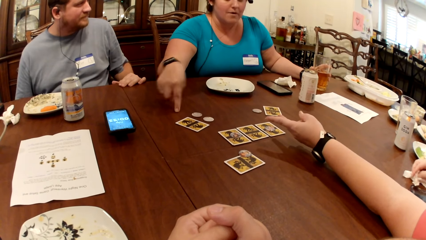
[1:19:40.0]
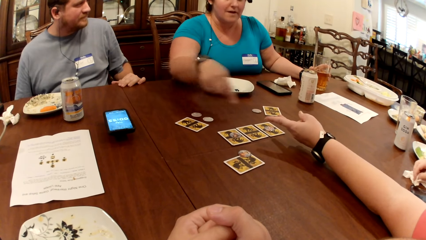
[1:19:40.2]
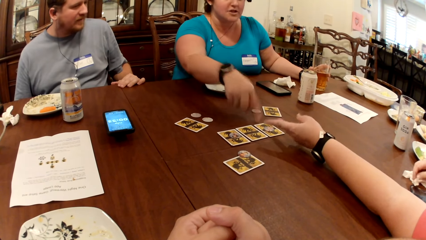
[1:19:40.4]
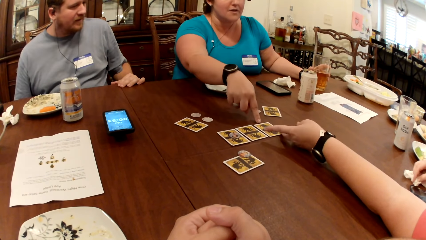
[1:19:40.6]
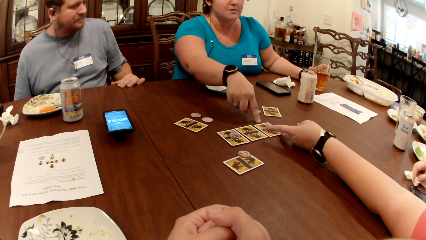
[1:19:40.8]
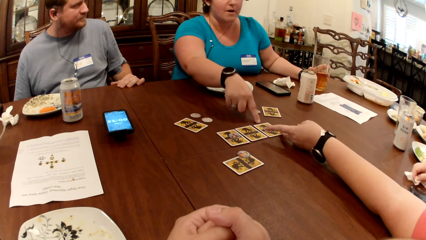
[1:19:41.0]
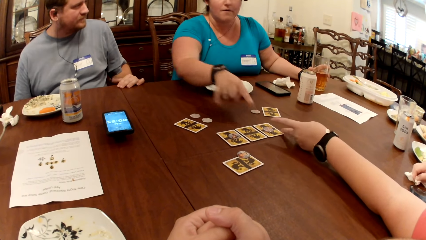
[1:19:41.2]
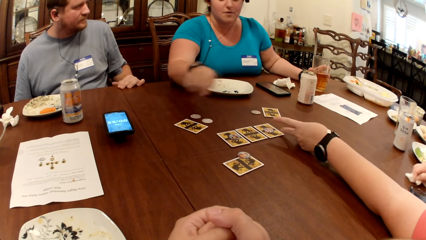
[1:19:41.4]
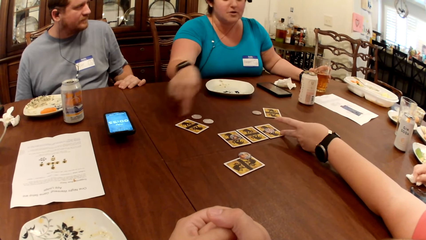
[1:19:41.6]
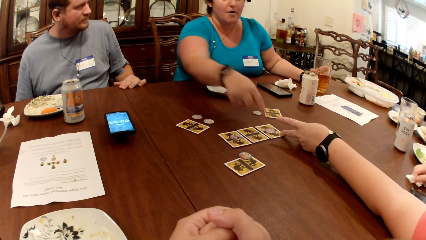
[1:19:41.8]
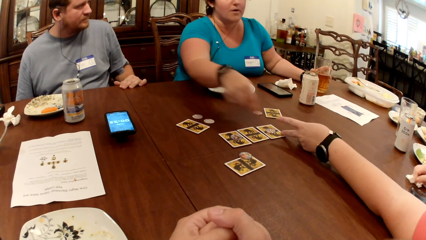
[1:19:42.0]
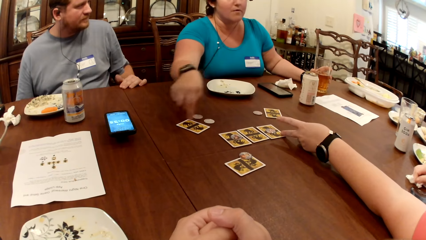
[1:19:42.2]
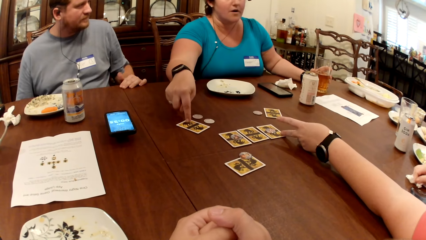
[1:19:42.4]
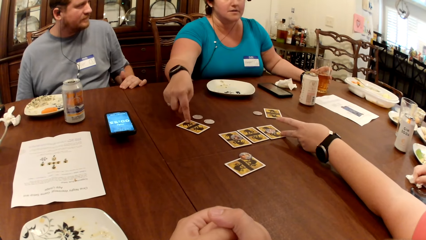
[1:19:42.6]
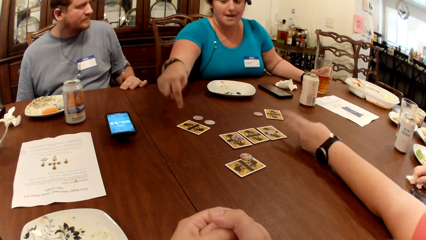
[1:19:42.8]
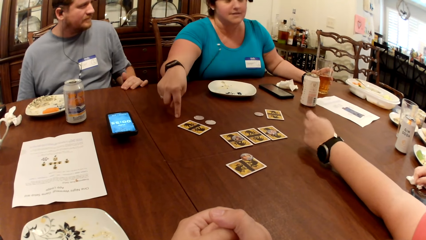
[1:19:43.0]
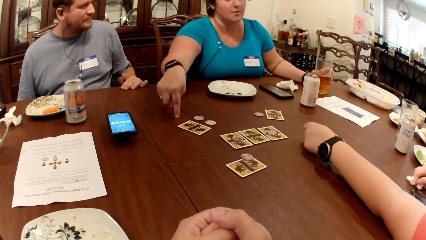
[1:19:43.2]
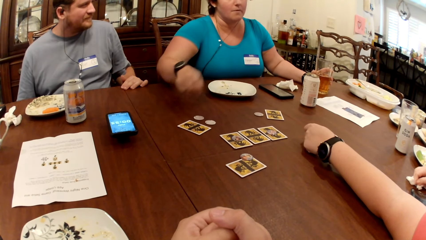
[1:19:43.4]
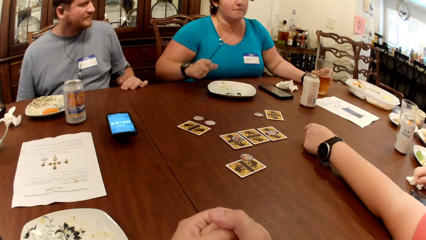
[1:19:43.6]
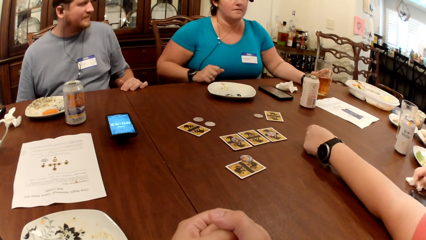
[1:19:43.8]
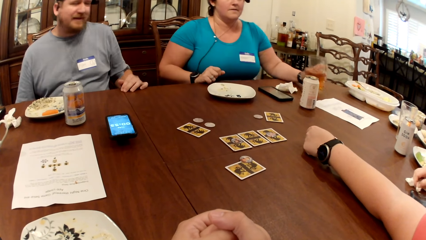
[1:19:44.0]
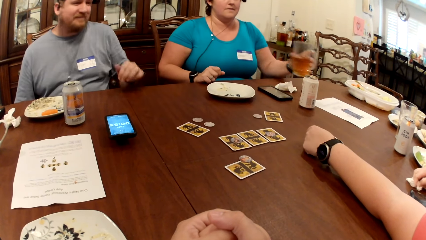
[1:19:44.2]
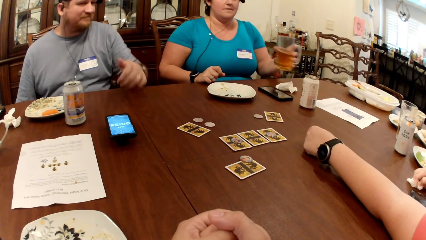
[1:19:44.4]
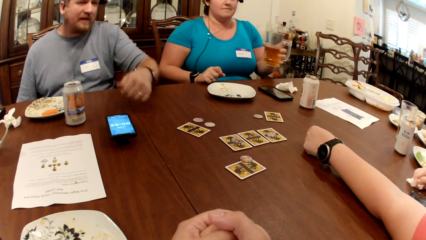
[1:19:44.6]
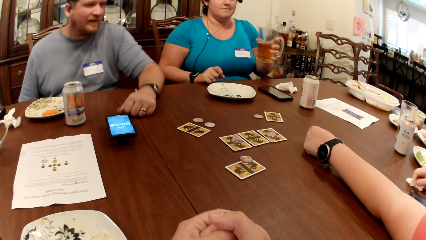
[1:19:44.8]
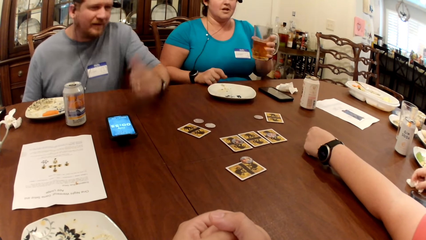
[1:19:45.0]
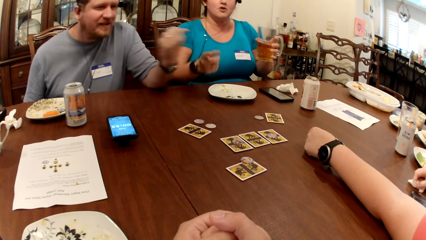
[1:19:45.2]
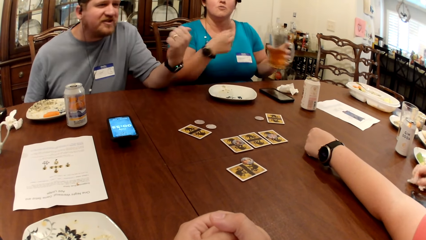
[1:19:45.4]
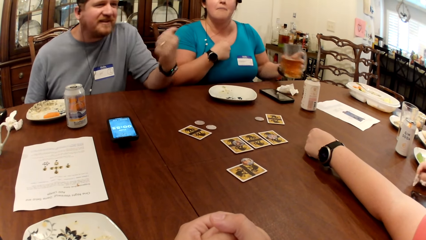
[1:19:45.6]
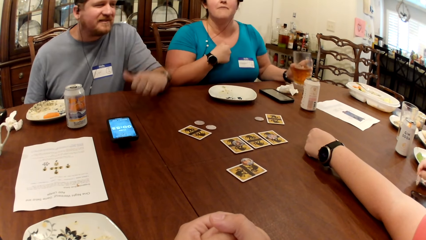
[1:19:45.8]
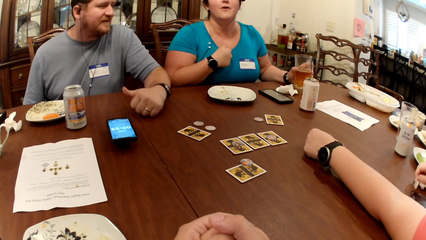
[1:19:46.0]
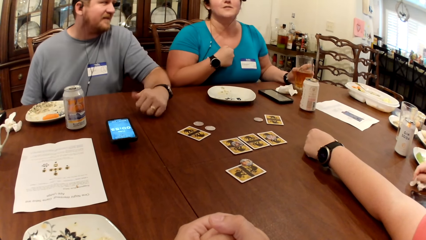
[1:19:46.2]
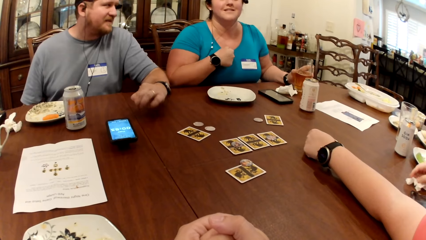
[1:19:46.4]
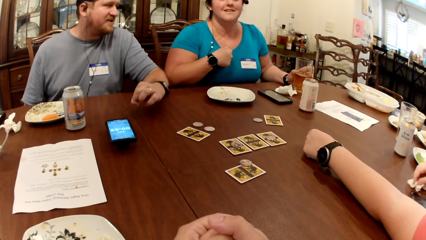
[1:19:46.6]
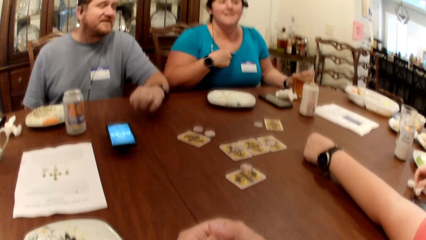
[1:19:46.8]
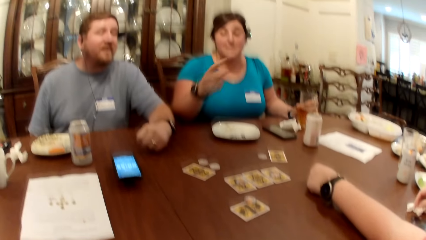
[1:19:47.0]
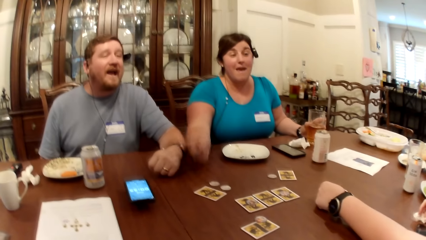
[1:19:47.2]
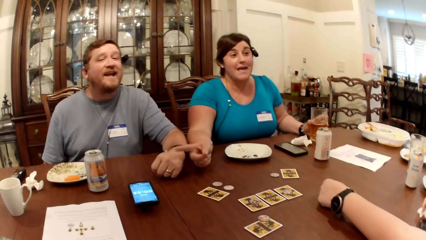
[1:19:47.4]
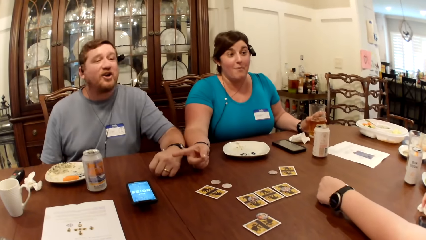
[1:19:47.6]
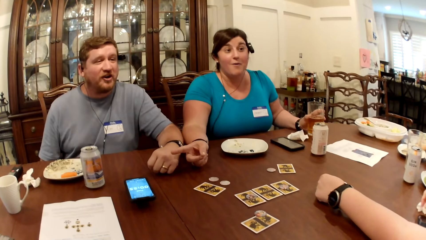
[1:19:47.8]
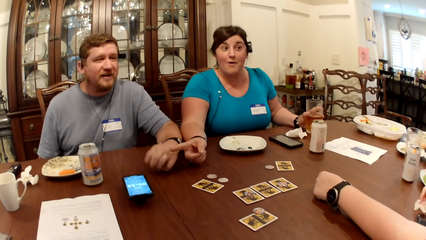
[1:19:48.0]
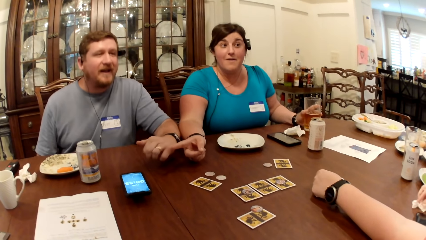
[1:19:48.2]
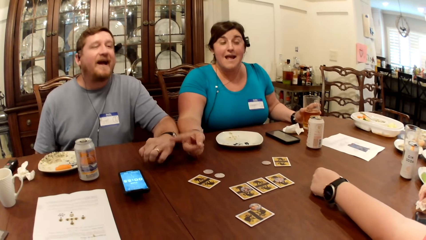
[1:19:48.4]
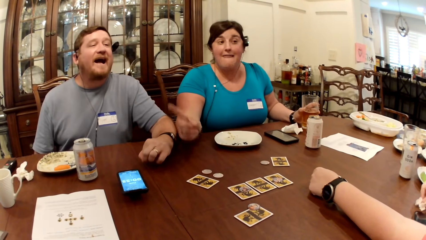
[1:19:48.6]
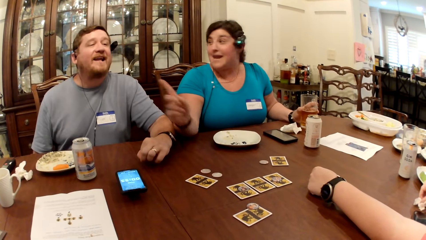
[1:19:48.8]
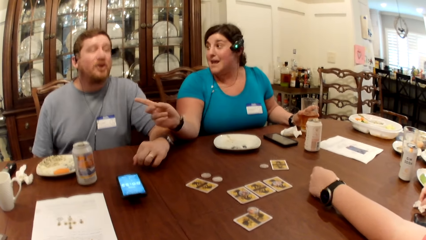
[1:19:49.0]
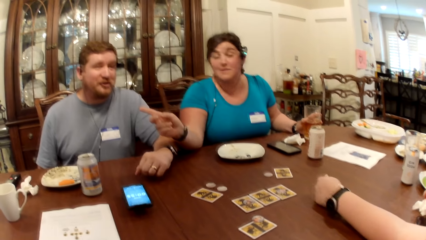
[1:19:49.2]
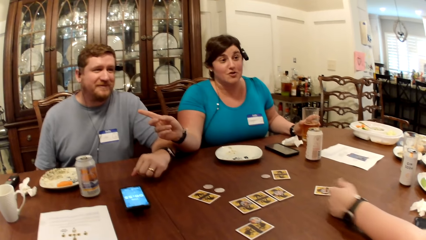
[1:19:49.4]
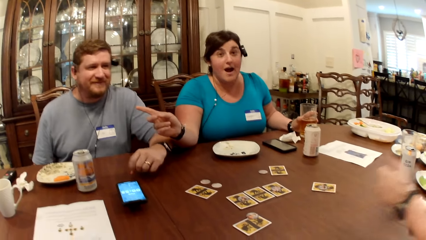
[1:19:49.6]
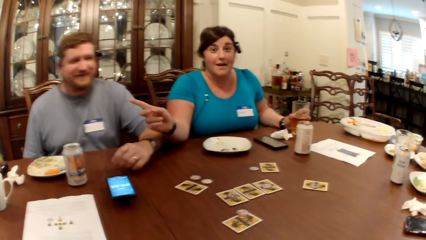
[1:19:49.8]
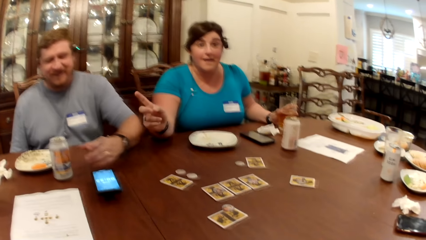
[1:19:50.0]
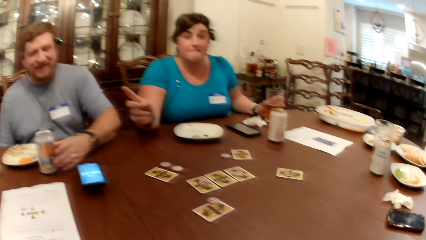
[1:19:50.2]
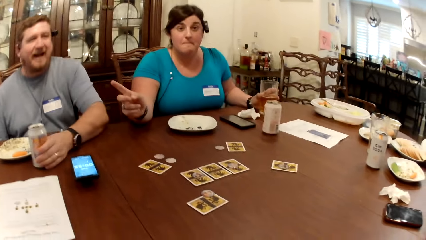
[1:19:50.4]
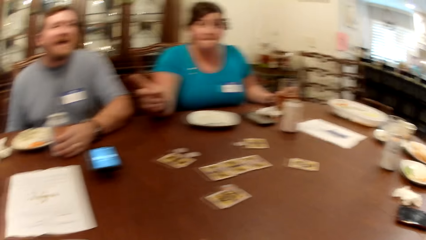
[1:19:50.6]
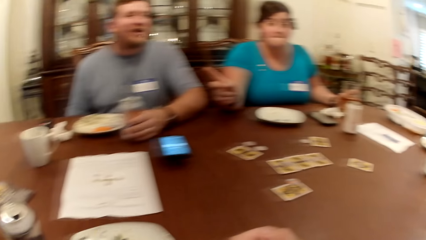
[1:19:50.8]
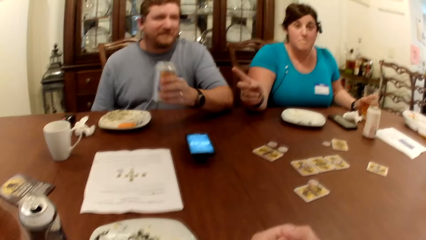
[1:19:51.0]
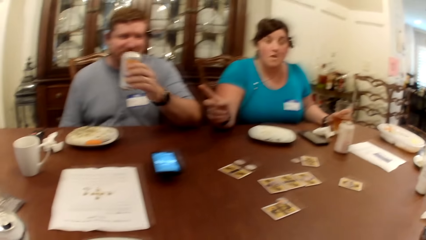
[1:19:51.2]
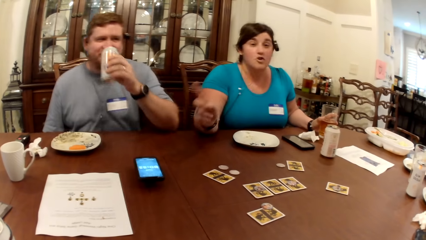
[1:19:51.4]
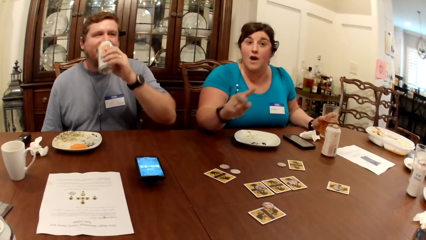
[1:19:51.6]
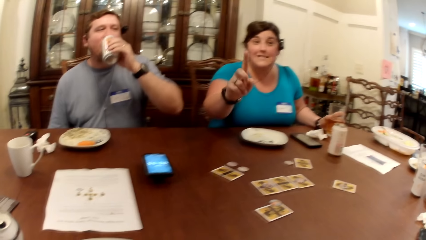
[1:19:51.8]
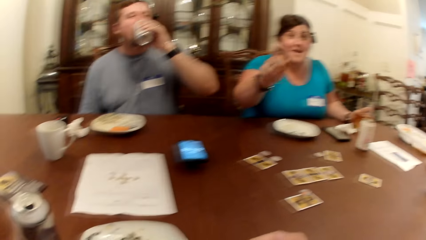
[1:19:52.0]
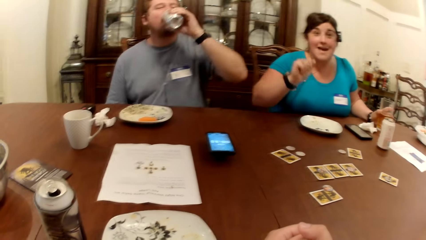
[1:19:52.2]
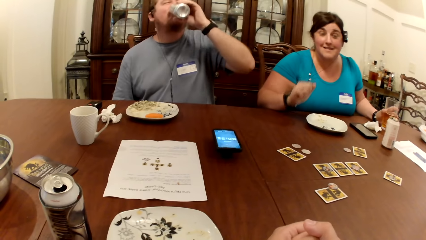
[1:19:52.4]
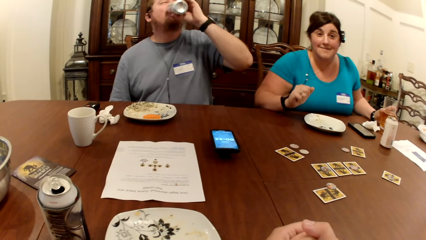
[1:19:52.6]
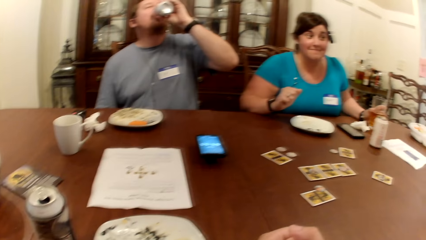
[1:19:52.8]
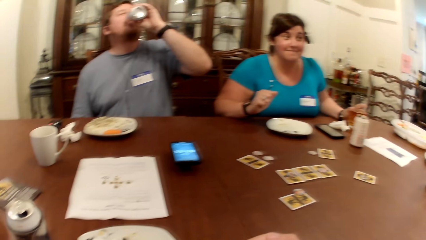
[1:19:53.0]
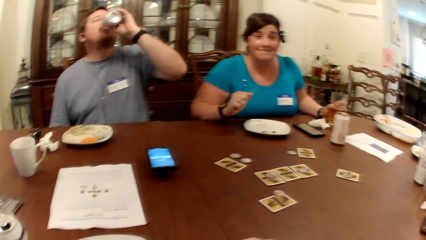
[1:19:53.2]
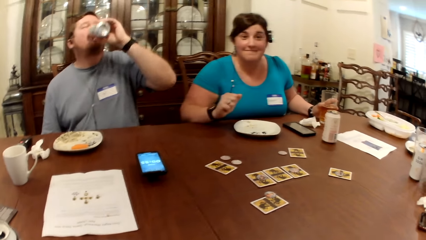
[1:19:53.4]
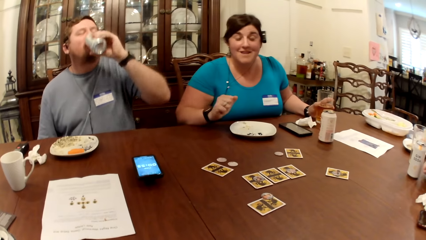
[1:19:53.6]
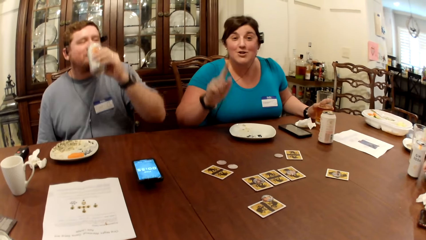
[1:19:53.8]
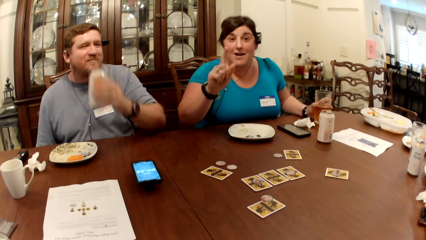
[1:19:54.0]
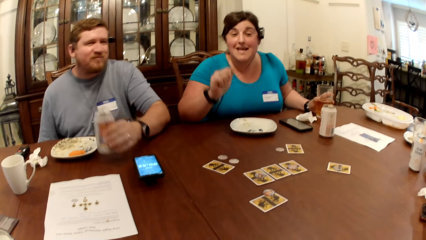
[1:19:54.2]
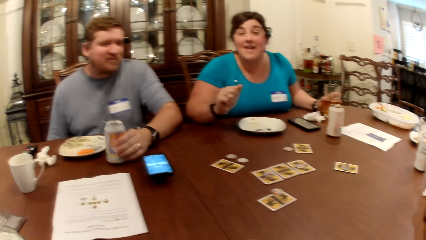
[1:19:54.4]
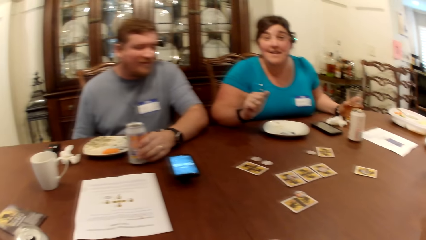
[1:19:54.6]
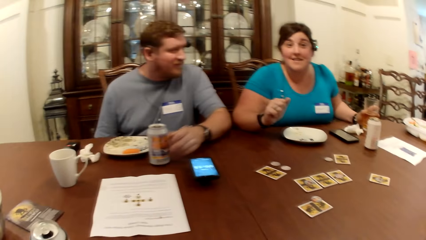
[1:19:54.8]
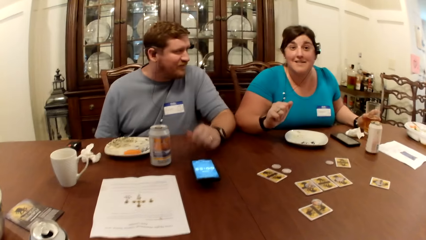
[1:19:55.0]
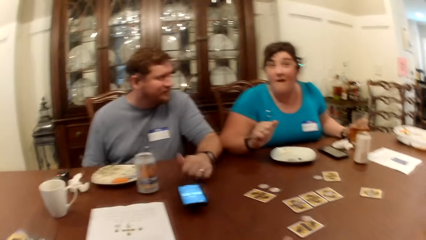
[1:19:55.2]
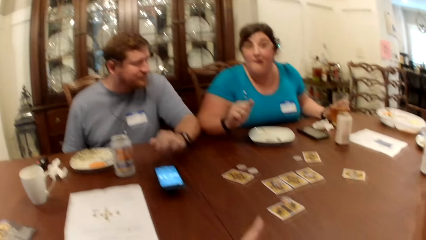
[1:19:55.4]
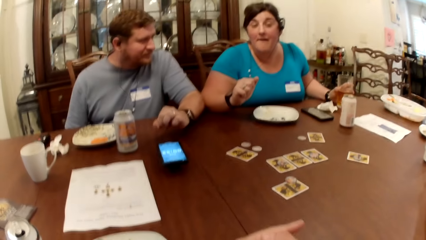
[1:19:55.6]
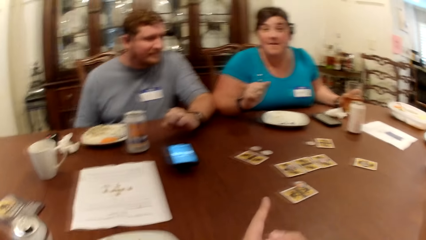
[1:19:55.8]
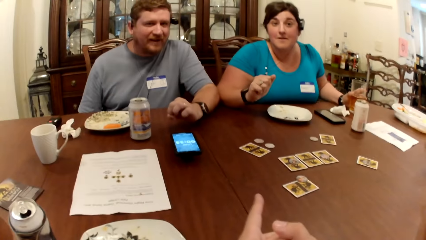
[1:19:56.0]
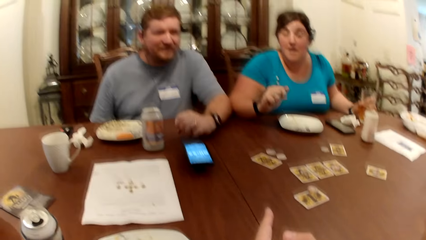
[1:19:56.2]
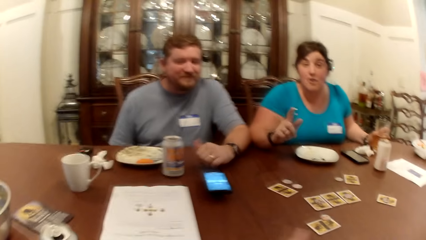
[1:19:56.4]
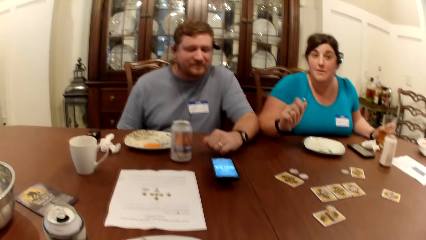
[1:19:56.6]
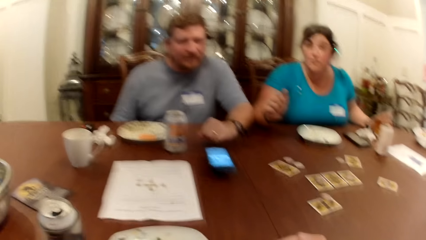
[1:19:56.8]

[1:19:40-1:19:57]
The woman touches the cards on the table with her right hand. She picks the glass of juice from the table with her left hand. The man picks the can of soda from the table with his left hand. He drinks from the can of soda in his left hand. He drops the can of soda on the table with his left hand. The camera wearer looks around.
